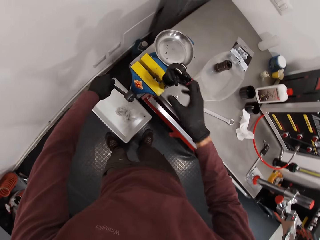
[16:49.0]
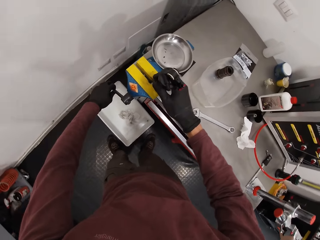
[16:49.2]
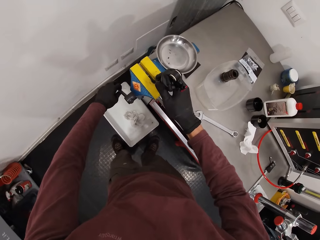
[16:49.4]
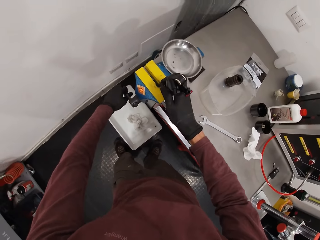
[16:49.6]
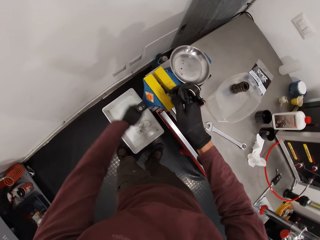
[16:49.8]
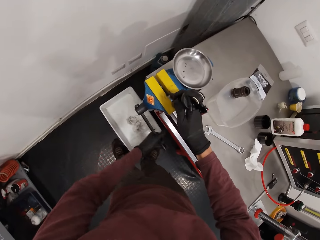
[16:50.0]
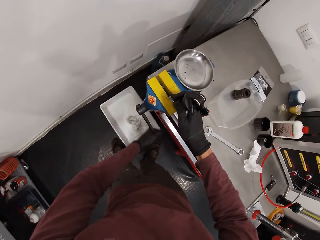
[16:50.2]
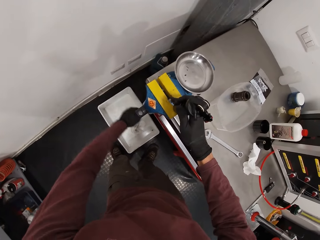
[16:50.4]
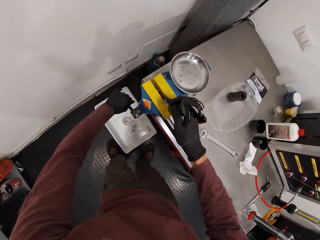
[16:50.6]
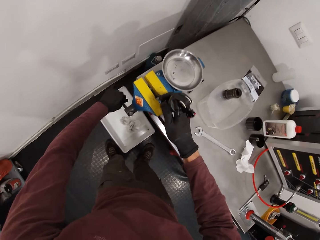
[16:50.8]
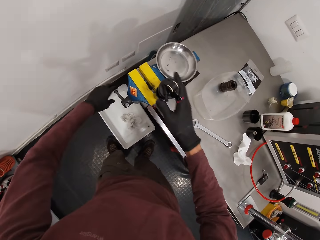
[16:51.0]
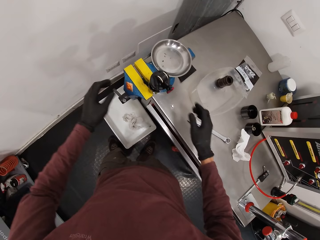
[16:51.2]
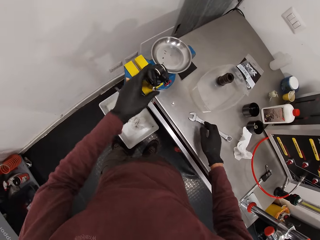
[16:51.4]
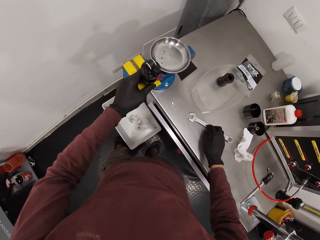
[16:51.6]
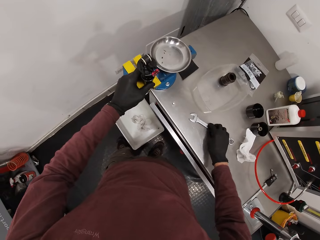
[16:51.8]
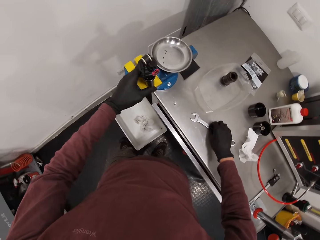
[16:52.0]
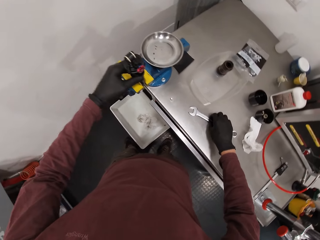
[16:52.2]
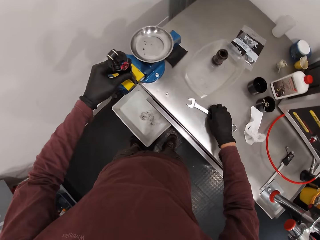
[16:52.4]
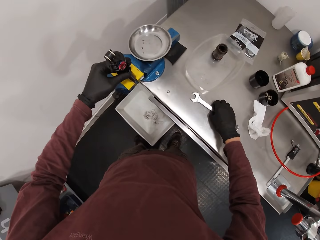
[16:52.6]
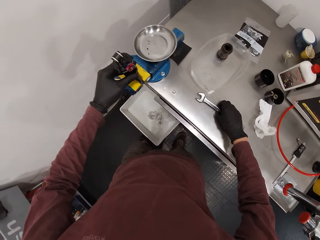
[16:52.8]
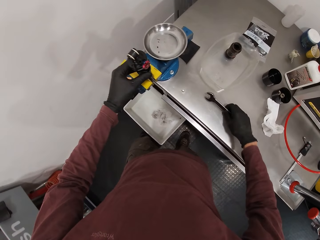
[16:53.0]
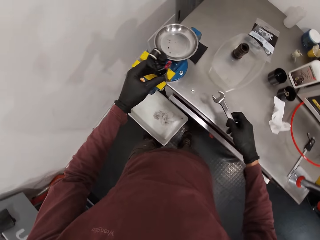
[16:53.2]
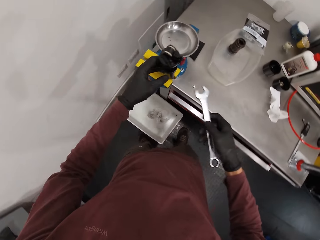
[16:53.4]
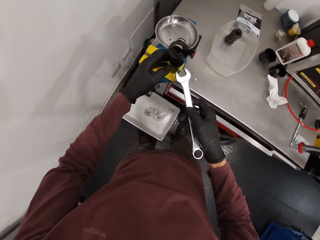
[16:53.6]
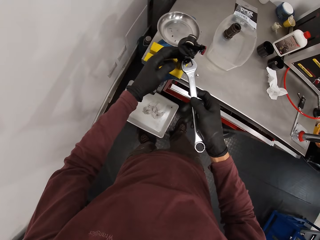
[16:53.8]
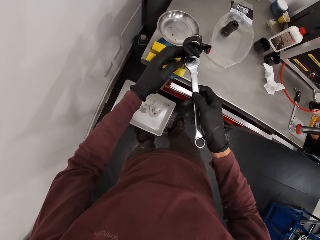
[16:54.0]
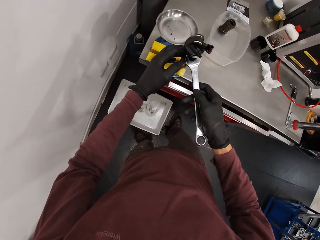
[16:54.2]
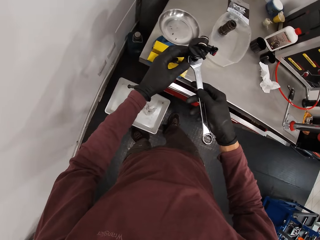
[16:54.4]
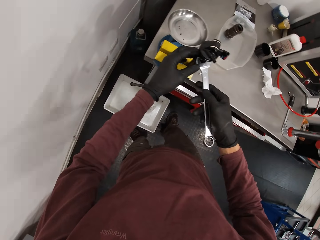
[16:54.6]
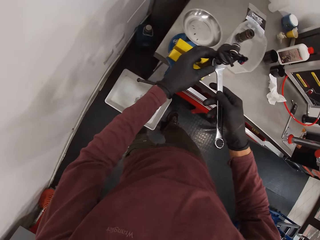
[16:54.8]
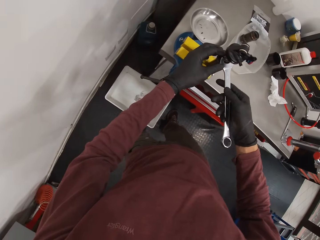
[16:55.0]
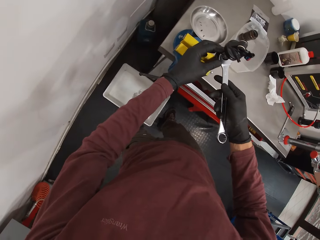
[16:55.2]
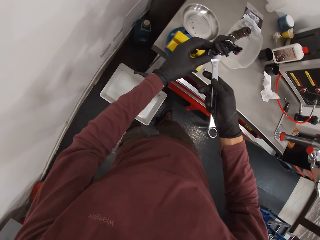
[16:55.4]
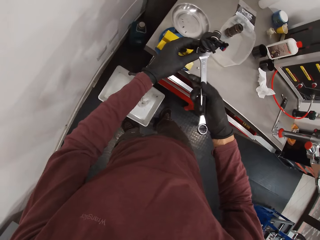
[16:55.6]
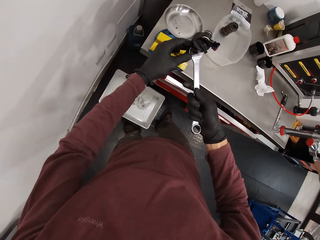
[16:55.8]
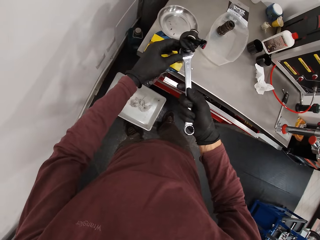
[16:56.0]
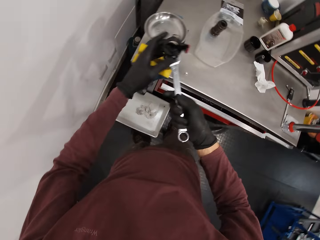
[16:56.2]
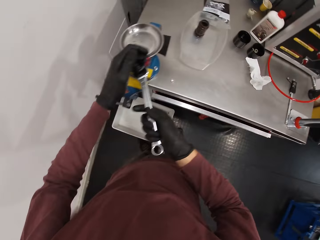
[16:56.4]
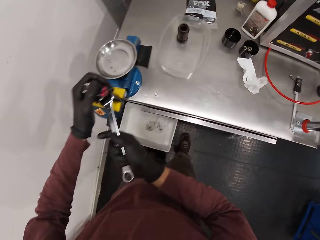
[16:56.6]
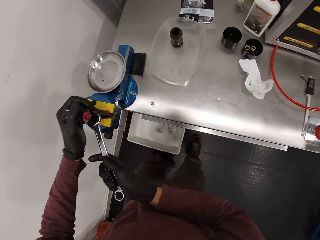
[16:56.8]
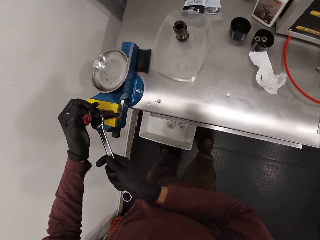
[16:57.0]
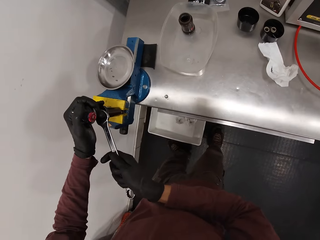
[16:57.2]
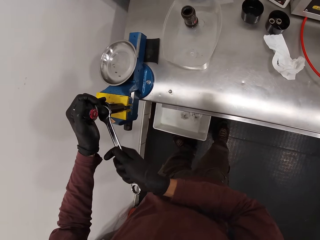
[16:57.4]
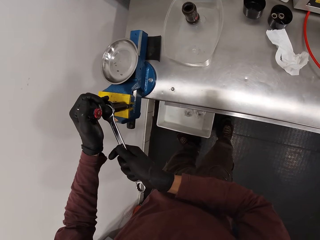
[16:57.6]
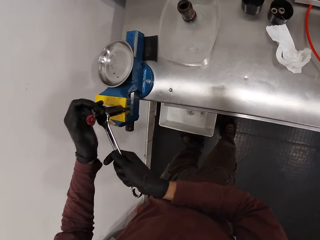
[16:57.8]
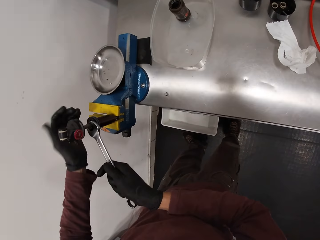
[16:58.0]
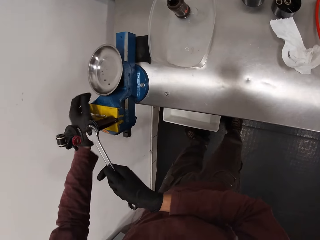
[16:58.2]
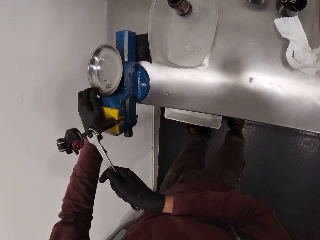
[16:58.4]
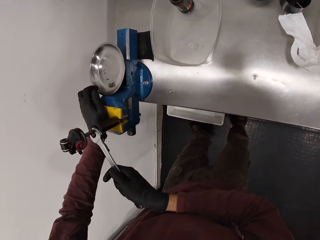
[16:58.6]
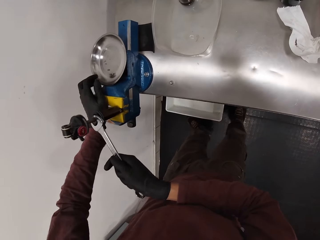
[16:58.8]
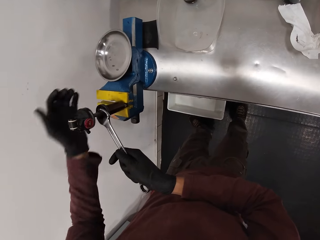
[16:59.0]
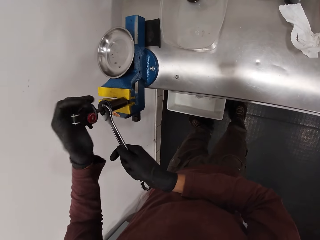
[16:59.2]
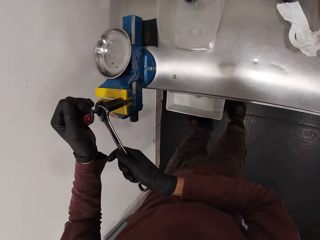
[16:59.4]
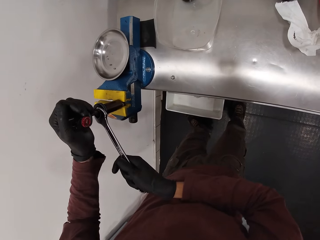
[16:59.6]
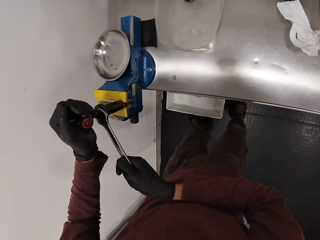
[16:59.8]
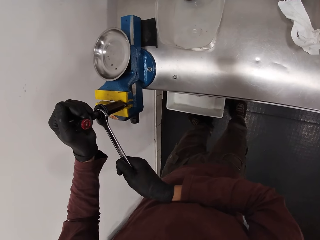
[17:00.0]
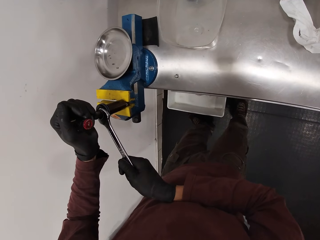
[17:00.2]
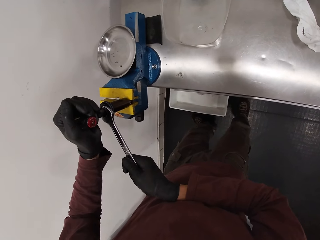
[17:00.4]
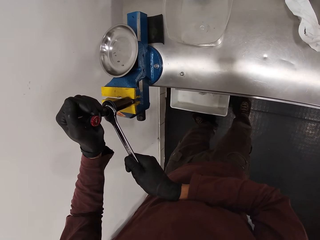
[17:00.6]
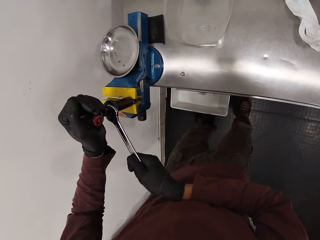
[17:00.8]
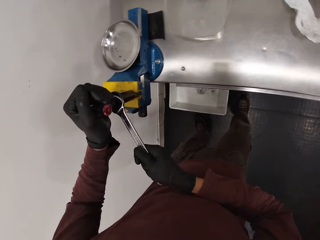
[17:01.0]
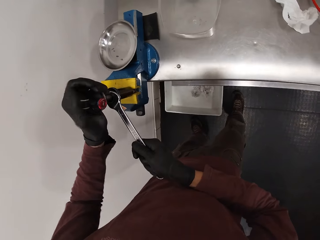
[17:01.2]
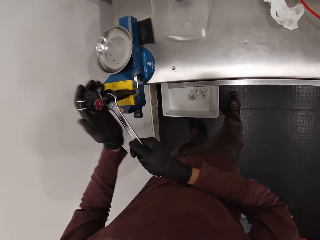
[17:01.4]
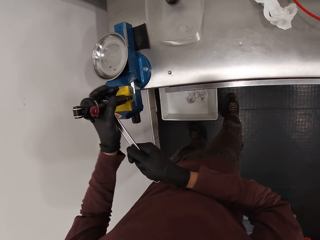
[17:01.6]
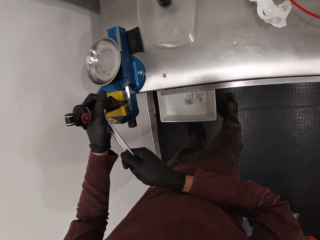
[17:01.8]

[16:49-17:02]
The camera wearer holds the fox suspension float with his left hand. He picks up the spanner from the workbench with his right hand. He grips the fox suspension float with the spanner in his right hand. He touches the bench vice with his left hand. He holds the fox suspension float with his left hand.

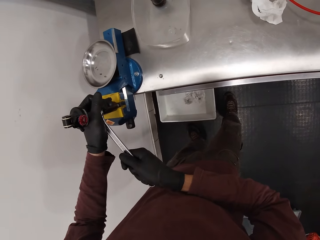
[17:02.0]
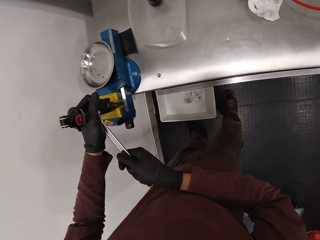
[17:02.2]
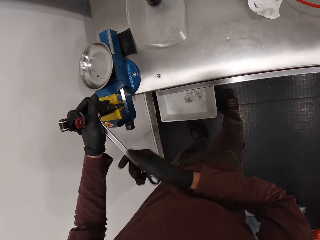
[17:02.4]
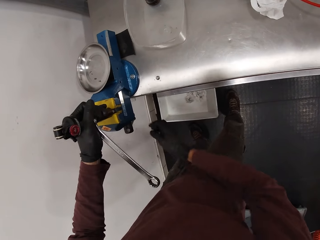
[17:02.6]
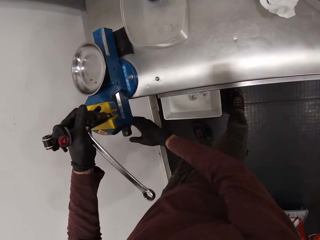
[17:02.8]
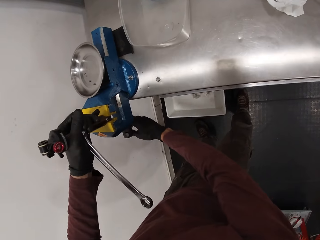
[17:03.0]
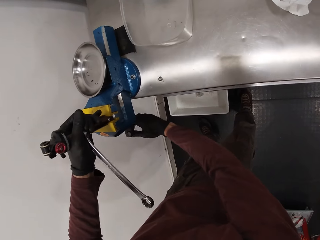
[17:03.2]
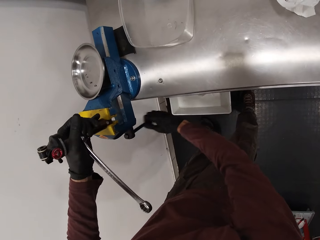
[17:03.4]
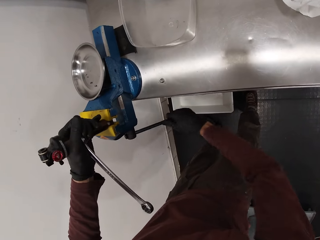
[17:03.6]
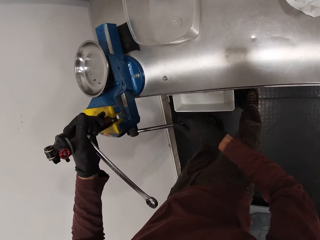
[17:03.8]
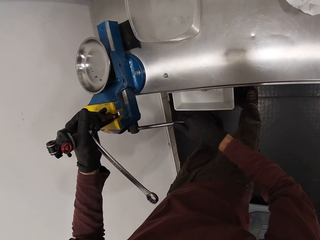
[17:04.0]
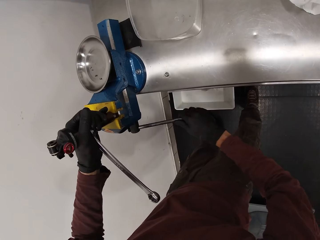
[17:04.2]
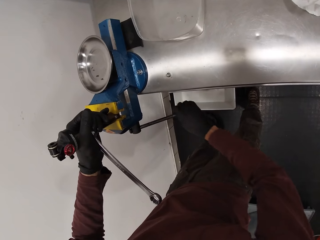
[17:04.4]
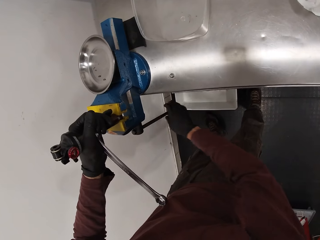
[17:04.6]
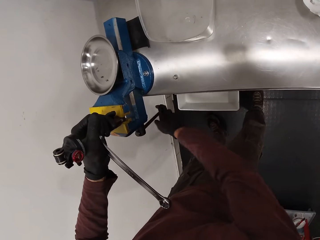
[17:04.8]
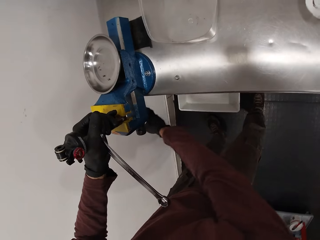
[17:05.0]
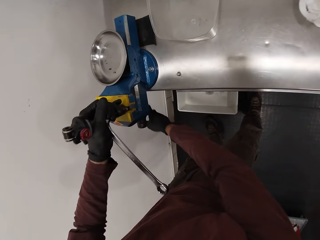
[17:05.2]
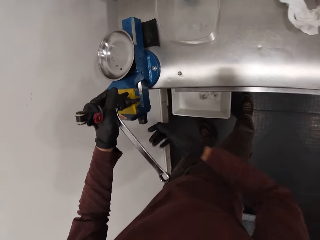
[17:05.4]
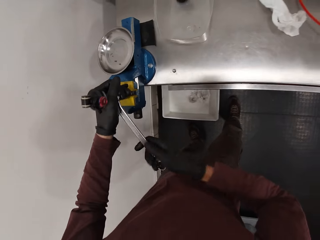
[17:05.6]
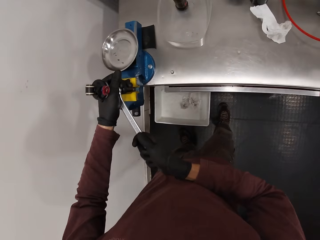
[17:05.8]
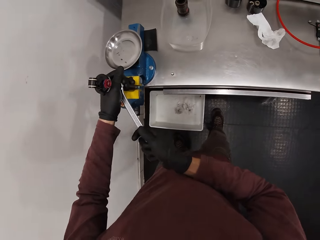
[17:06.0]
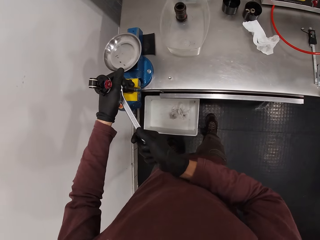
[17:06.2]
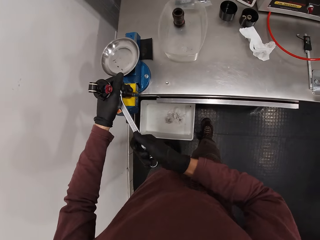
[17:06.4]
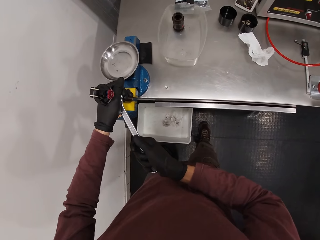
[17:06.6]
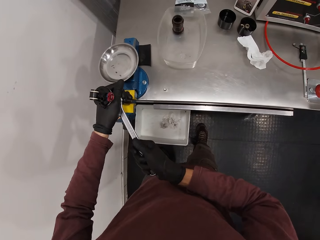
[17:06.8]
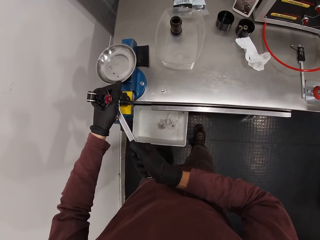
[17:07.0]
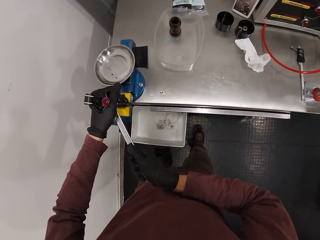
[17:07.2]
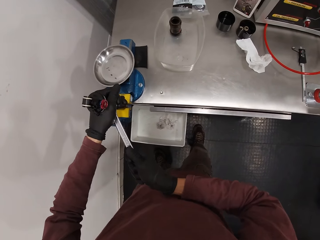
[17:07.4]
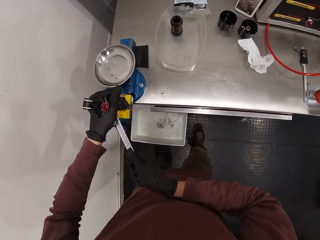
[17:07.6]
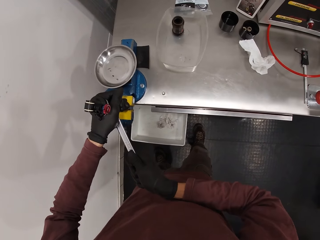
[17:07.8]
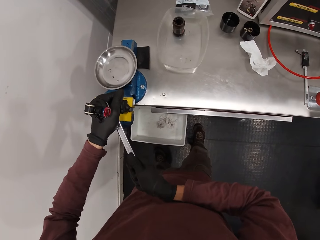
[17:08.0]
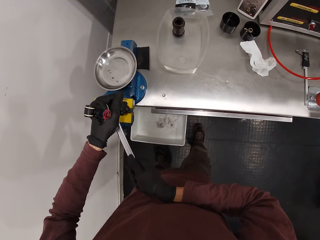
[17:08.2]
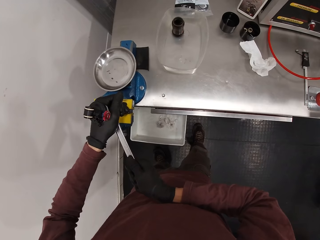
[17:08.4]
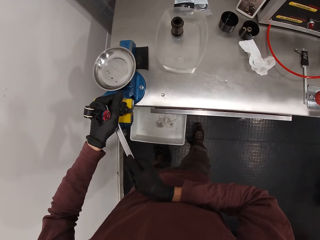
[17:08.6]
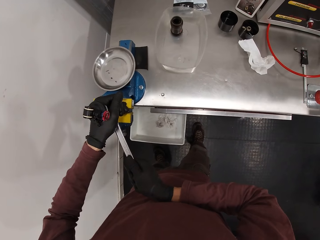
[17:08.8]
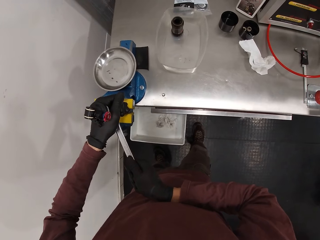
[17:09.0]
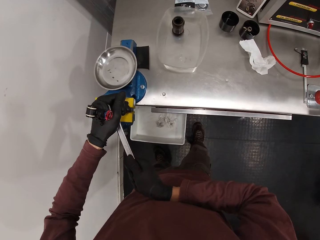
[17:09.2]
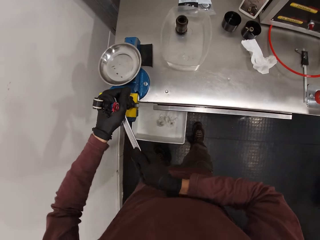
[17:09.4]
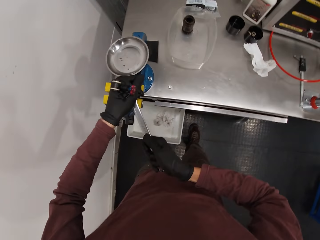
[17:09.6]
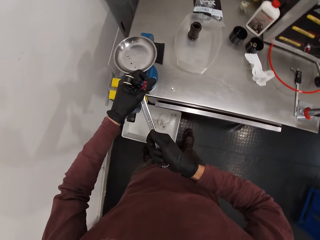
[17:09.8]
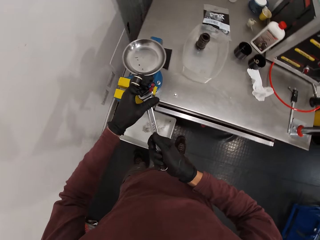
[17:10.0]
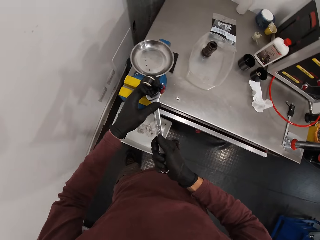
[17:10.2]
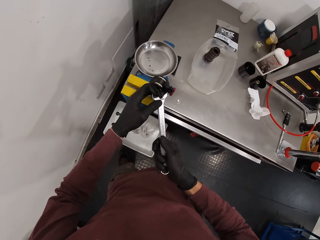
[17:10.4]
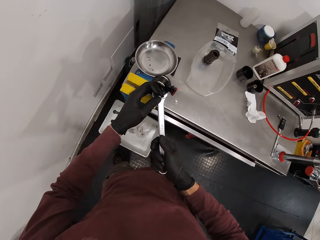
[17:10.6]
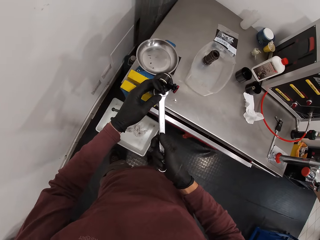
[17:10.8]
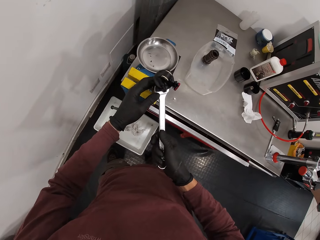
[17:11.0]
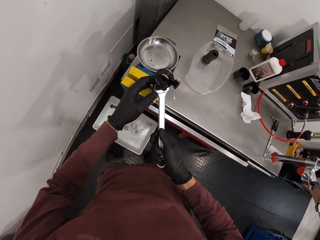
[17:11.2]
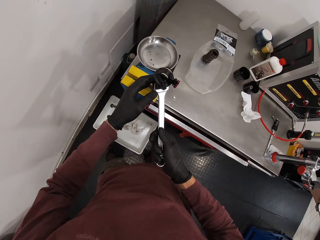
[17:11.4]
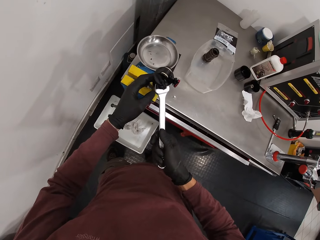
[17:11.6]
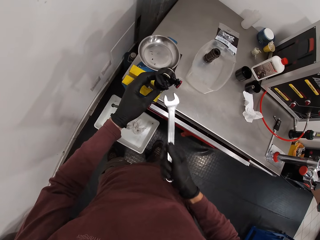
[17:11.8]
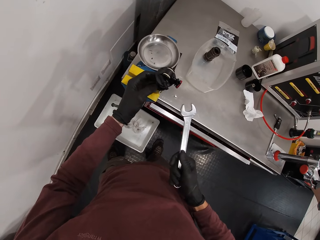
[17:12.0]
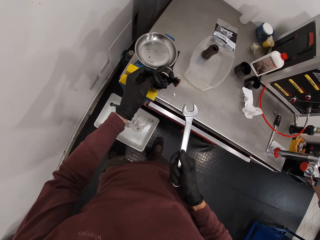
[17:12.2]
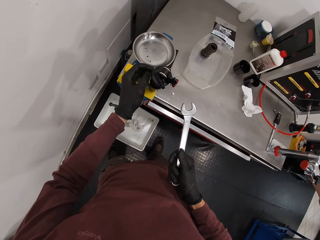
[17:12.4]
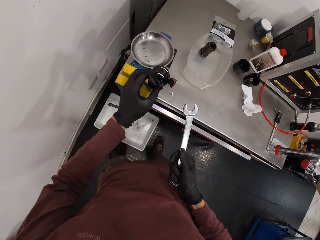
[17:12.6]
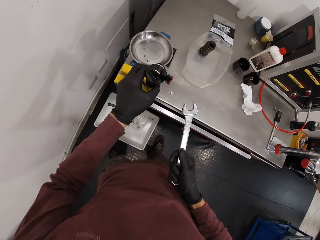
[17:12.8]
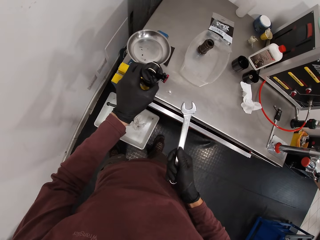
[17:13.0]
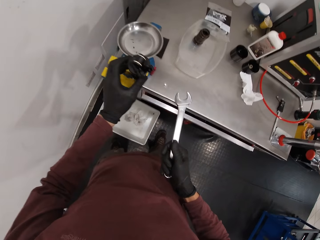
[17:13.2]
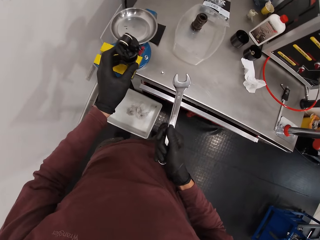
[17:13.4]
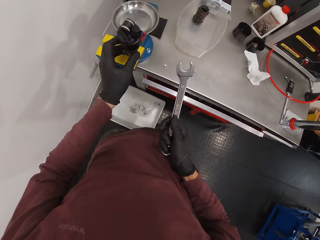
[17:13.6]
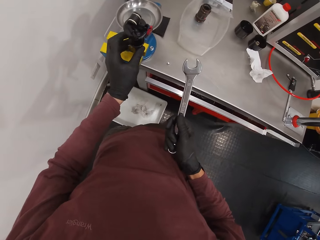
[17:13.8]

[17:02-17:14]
The camera wearer turns the handle of the bench vice with his right hand. He grips the fox suspension float with the spanner in his right hand.
